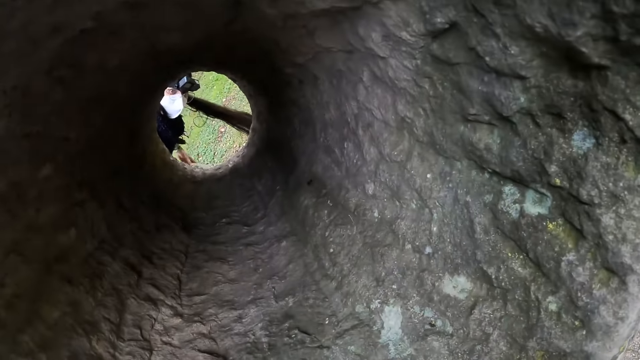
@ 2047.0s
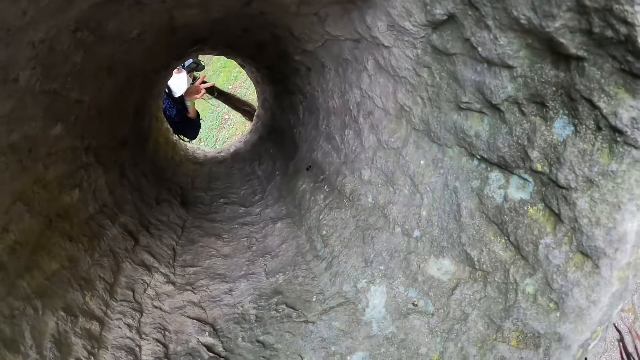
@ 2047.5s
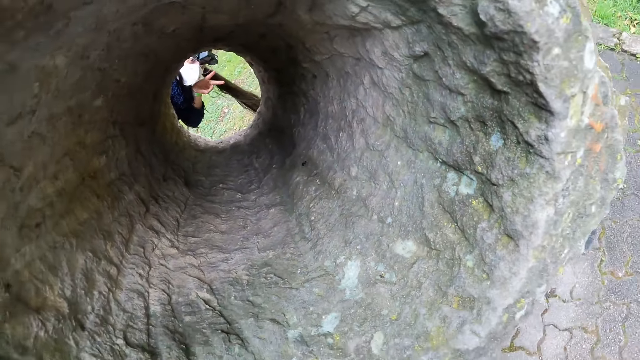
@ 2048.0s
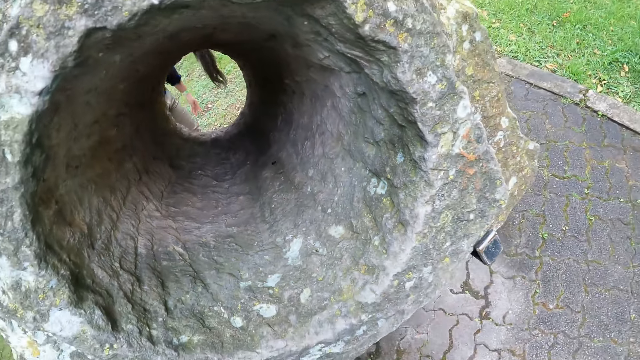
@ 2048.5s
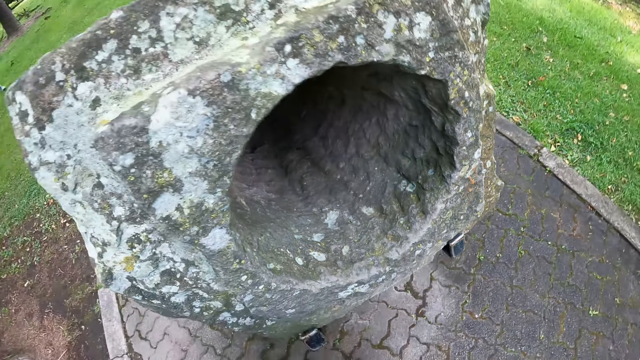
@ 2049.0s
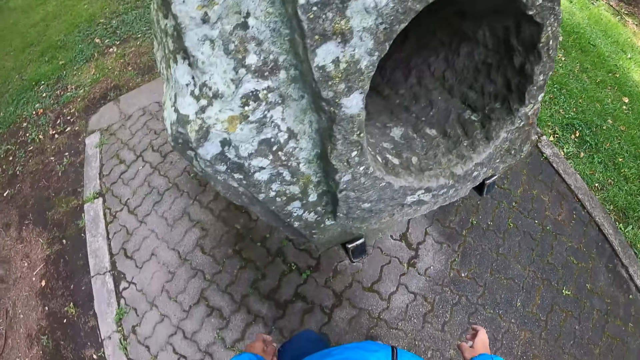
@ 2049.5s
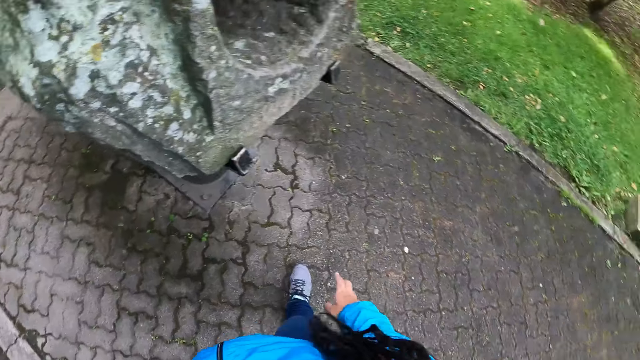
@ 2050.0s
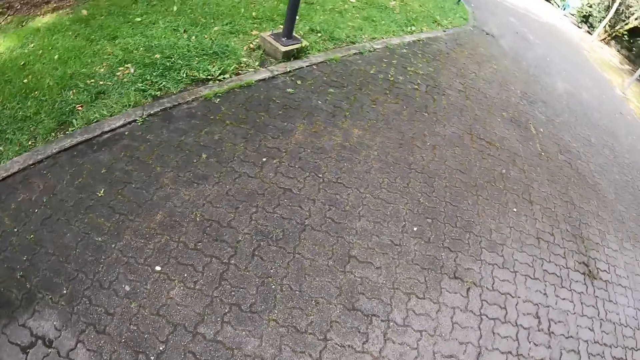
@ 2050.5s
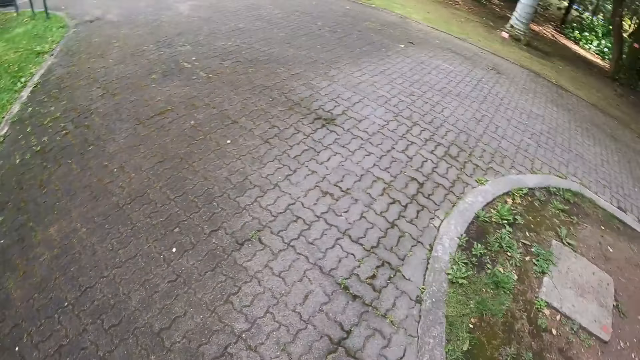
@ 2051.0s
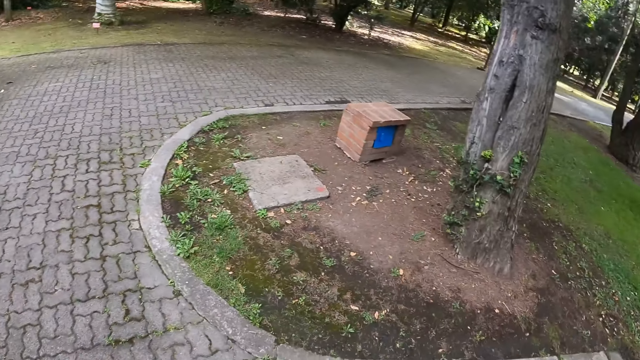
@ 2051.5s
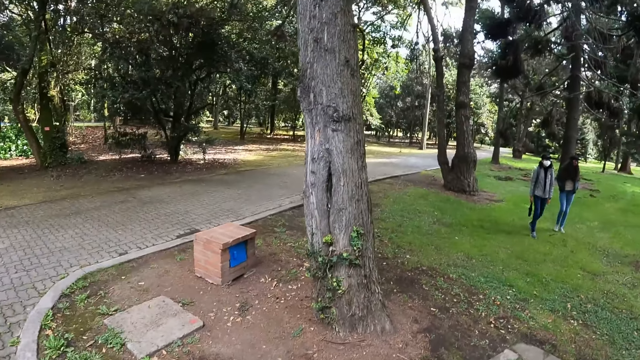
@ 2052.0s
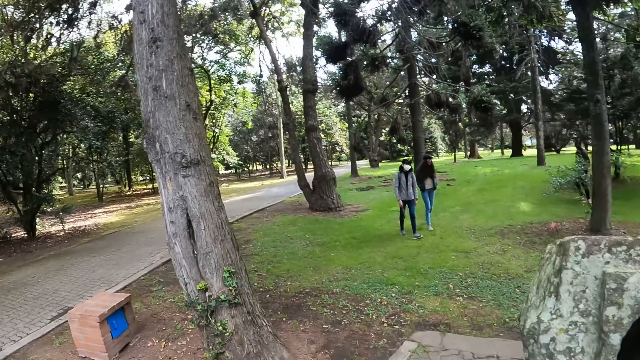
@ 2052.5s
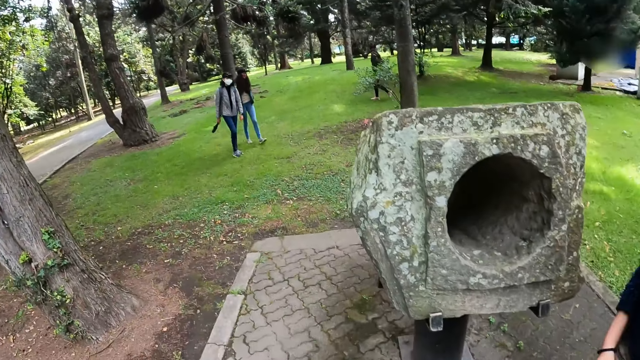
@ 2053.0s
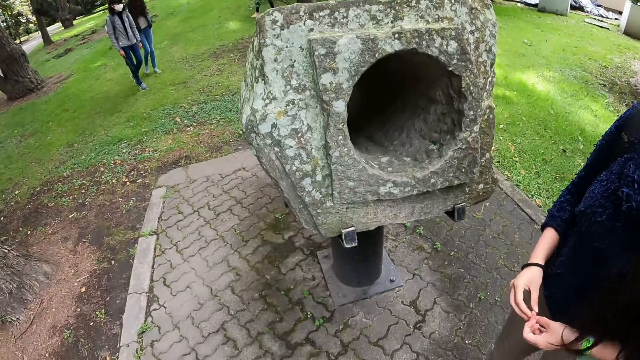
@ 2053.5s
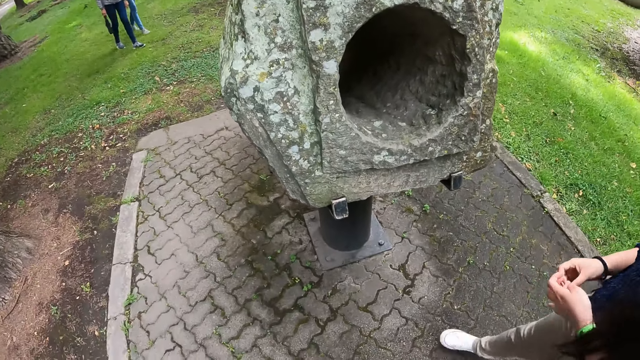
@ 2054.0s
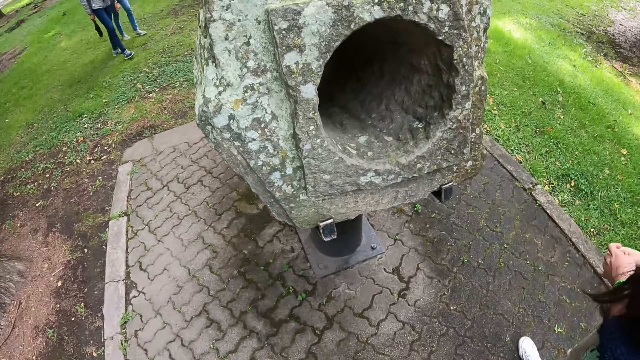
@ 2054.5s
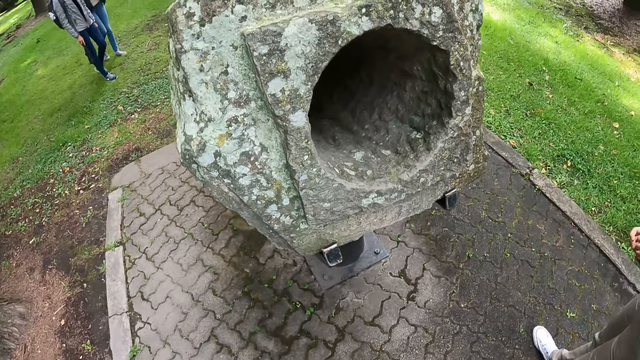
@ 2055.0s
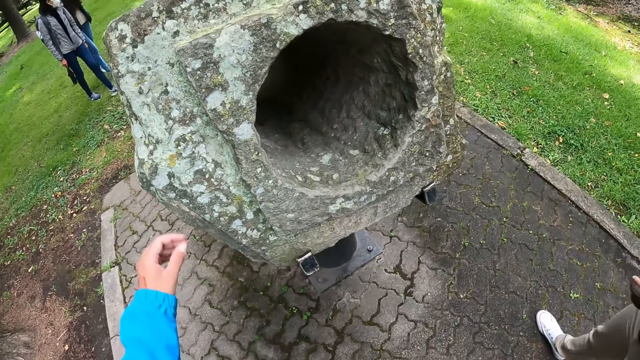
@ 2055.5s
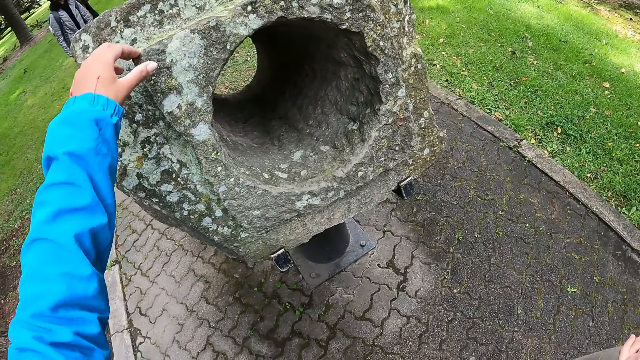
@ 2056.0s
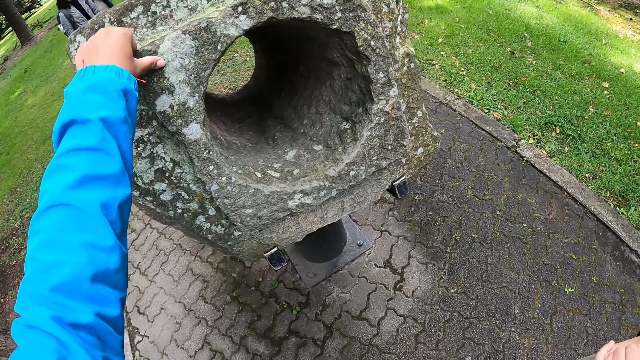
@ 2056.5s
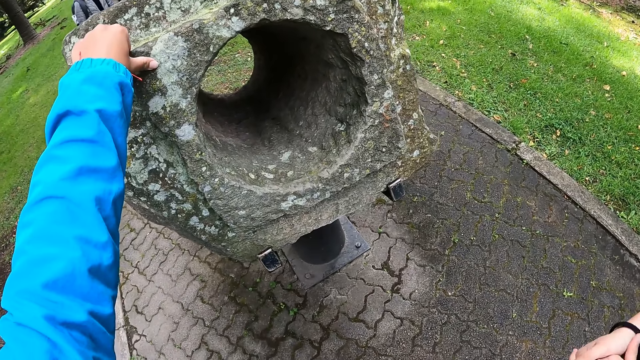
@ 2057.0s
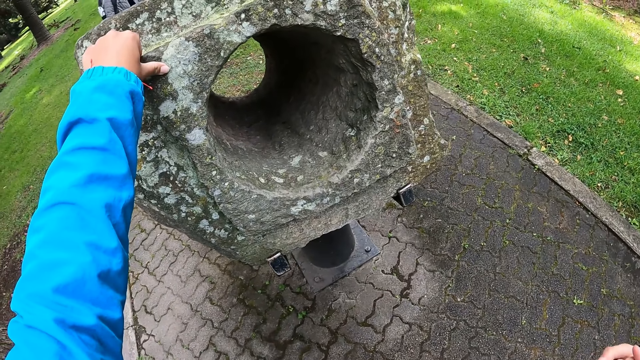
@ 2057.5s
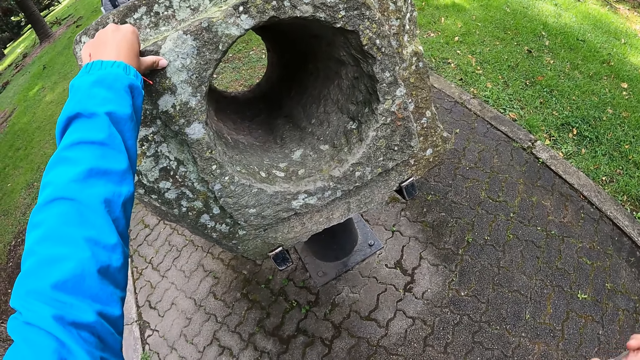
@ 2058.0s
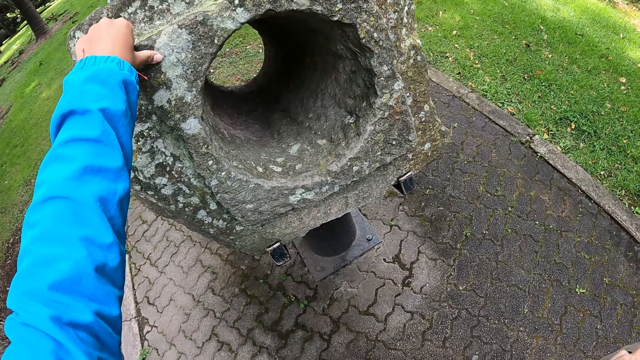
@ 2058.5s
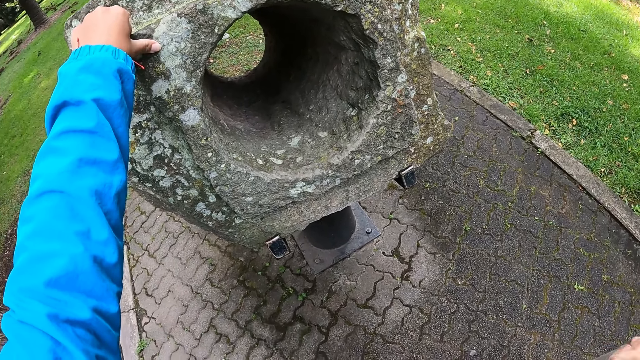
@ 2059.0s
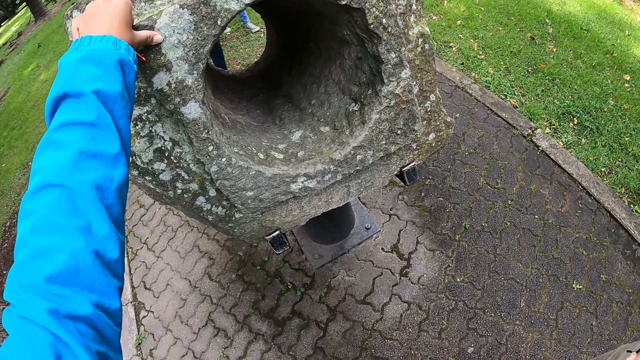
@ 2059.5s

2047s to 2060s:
A lady gestures at the camera wearer. The camera wearer interacts with the lady. She touches the rock with her left hand.

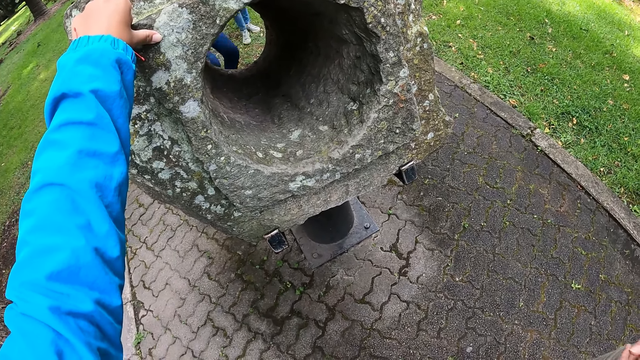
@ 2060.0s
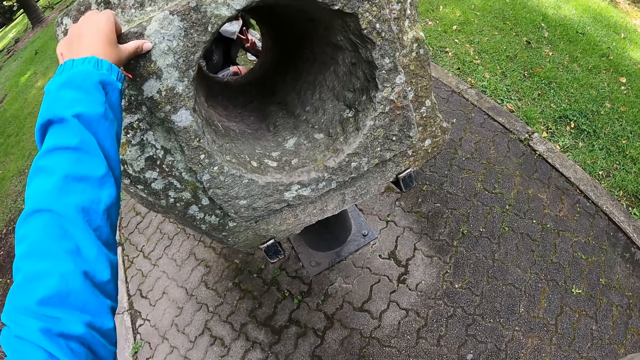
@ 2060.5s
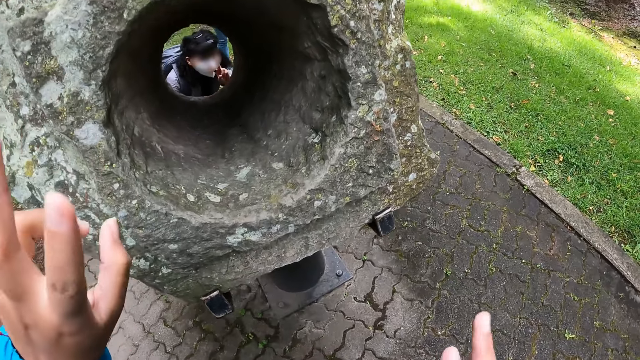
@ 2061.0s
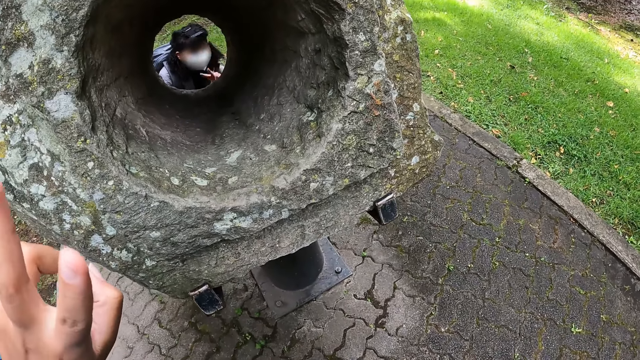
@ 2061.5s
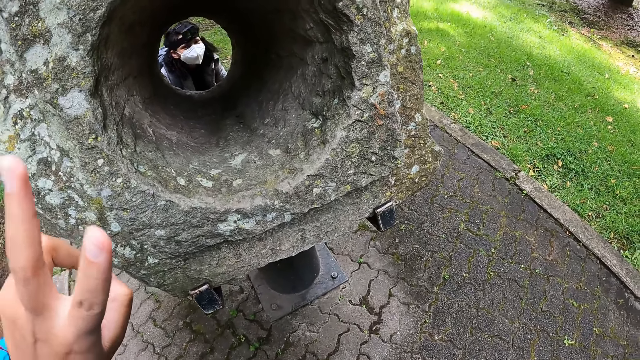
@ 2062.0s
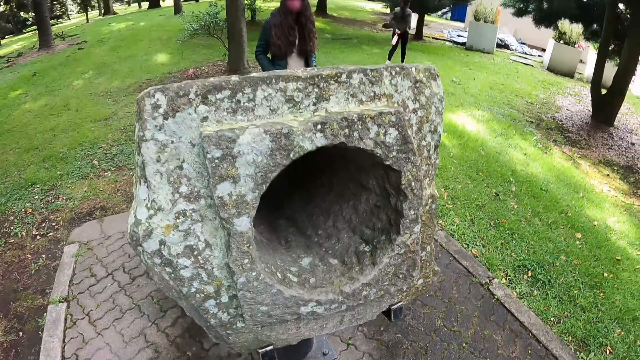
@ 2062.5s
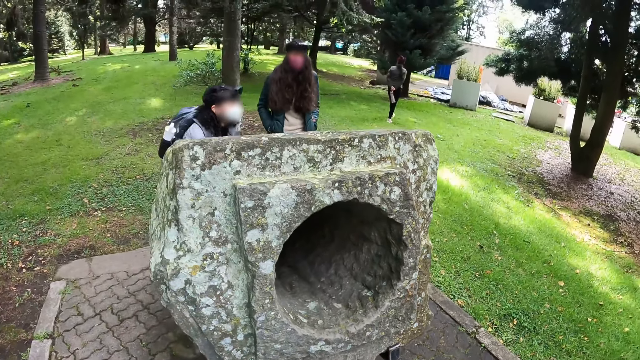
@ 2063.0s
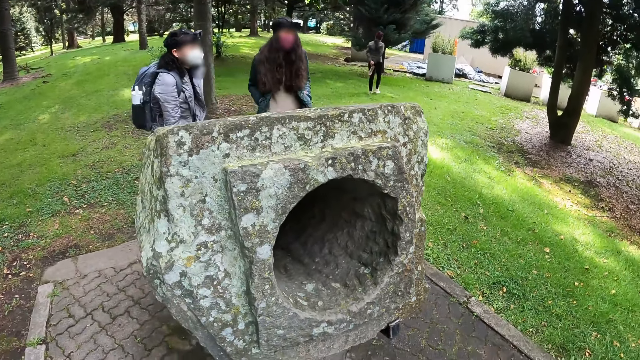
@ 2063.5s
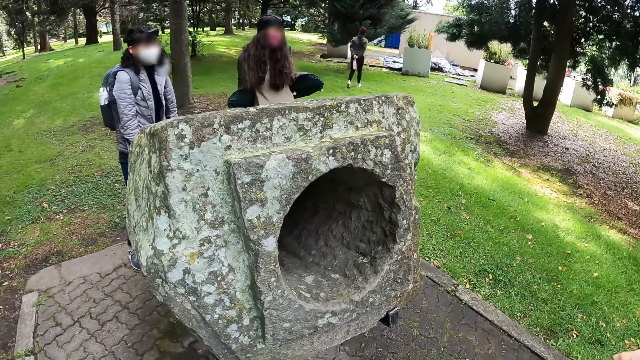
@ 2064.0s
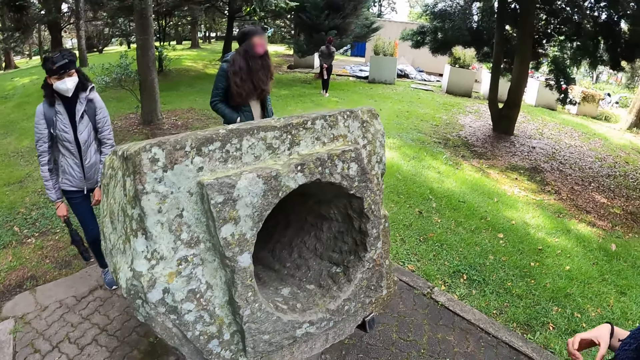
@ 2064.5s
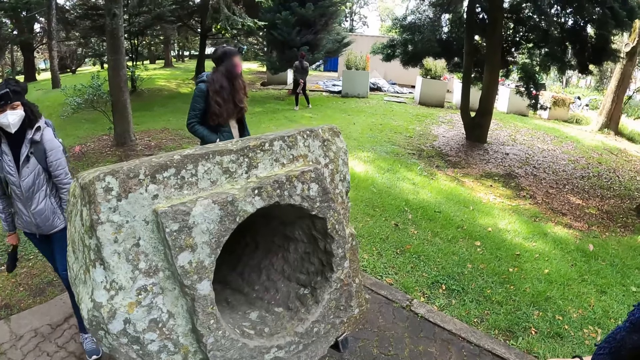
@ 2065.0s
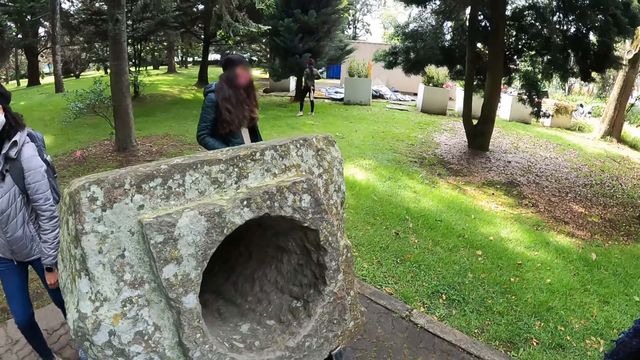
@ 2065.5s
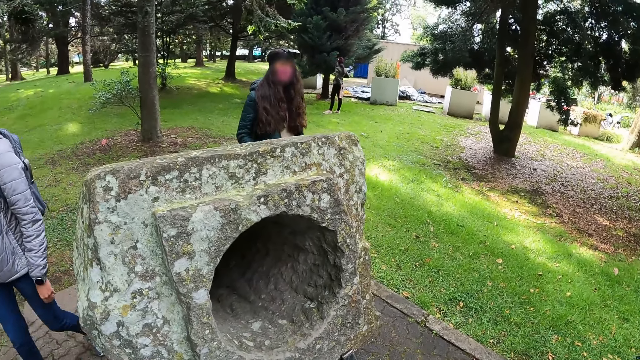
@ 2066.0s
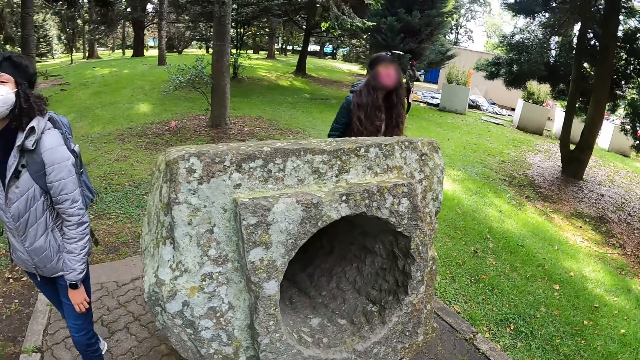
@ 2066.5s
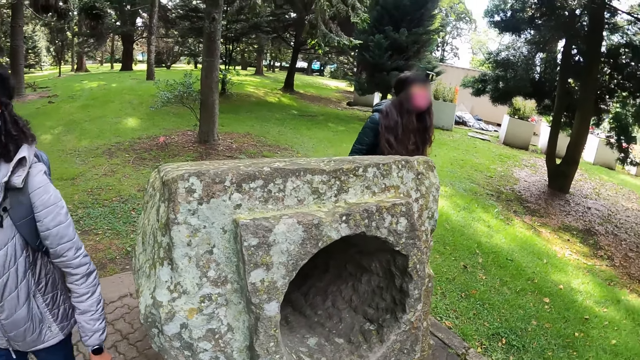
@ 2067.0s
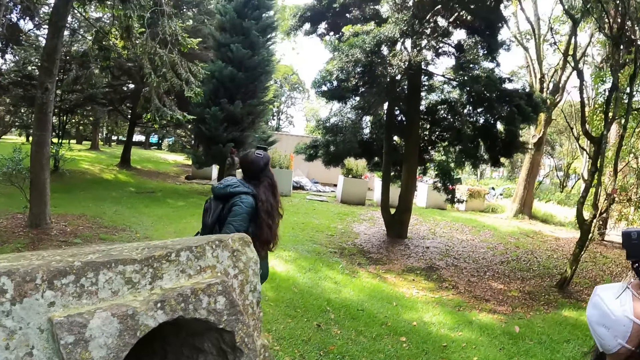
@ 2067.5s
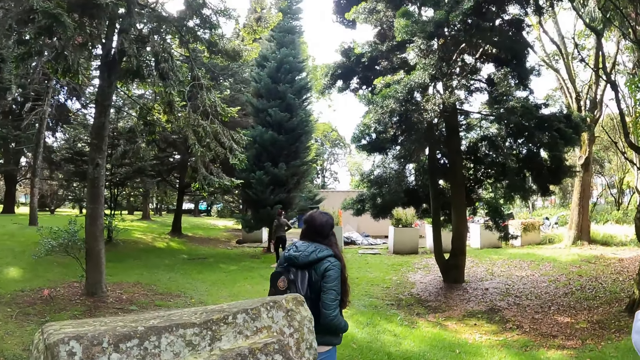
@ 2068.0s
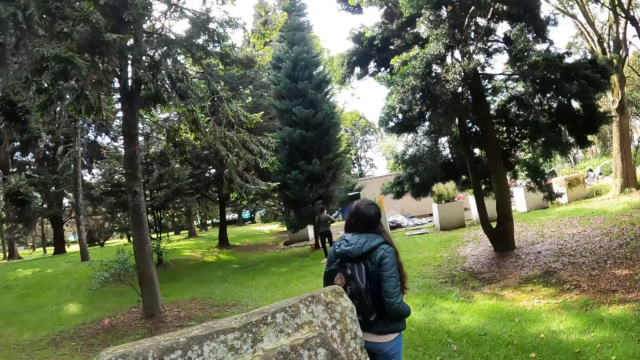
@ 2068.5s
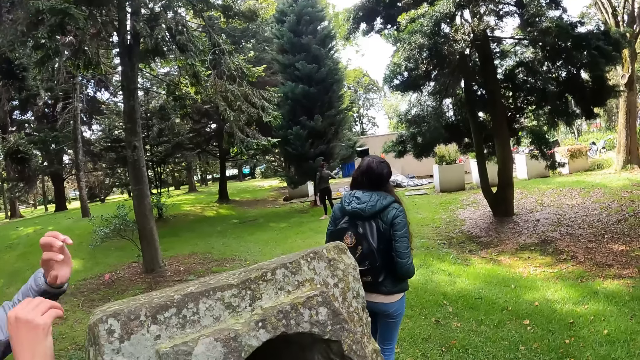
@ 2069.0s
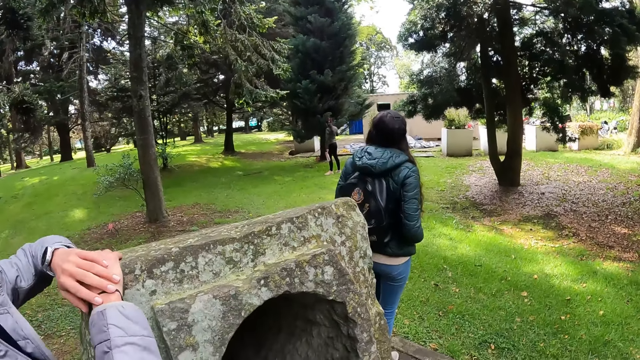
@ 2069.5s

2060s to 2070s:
The camera wearer interacts with a woman. The woman gestures at the camera wearer.
